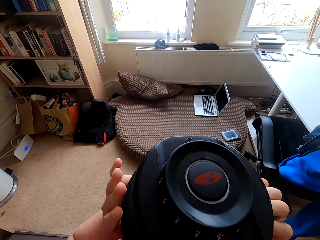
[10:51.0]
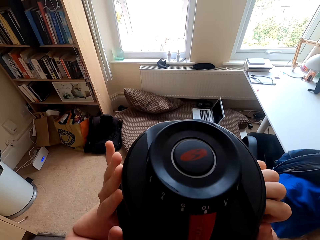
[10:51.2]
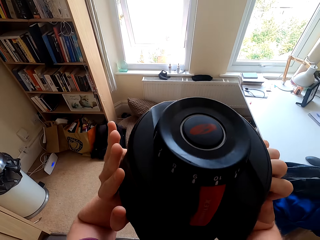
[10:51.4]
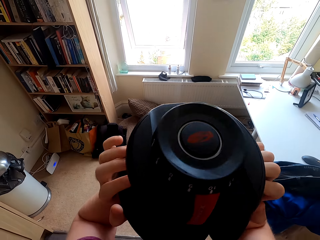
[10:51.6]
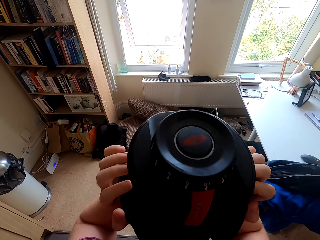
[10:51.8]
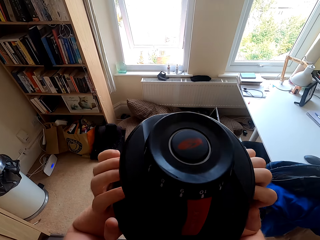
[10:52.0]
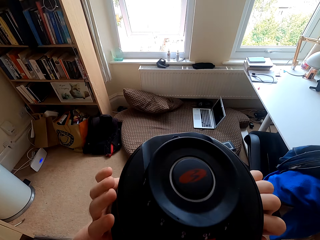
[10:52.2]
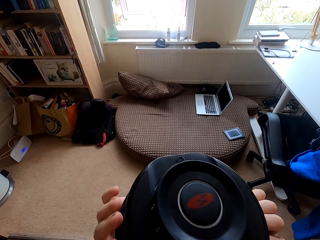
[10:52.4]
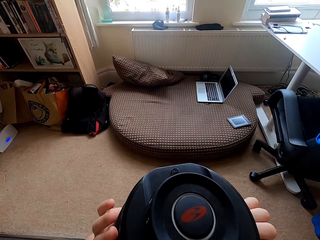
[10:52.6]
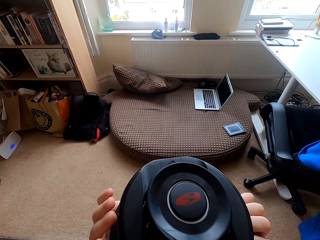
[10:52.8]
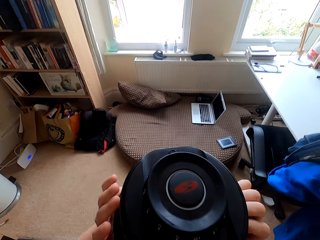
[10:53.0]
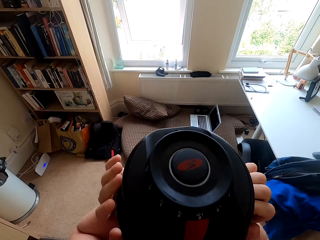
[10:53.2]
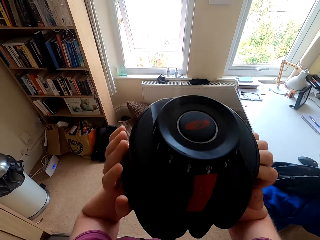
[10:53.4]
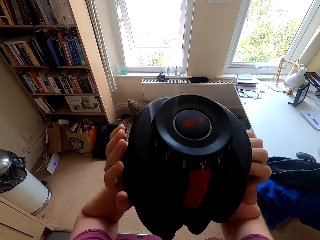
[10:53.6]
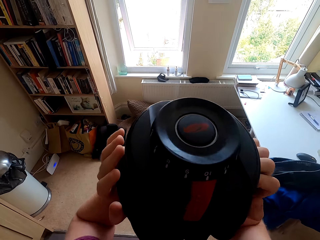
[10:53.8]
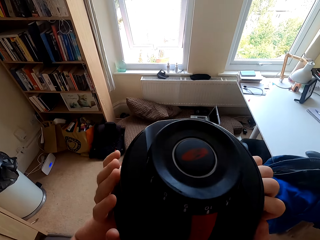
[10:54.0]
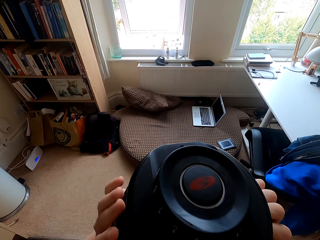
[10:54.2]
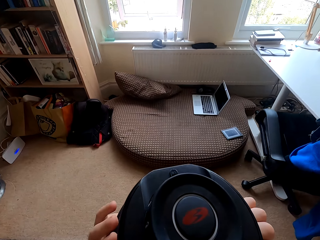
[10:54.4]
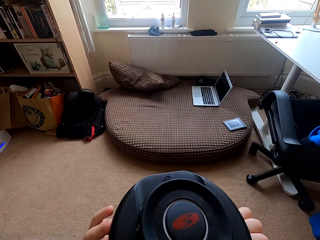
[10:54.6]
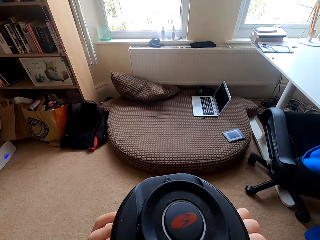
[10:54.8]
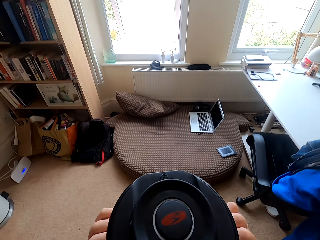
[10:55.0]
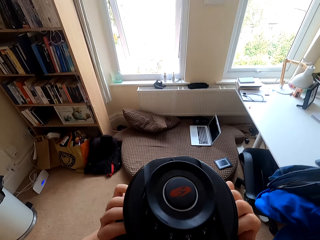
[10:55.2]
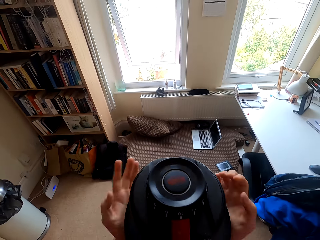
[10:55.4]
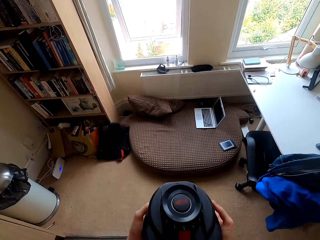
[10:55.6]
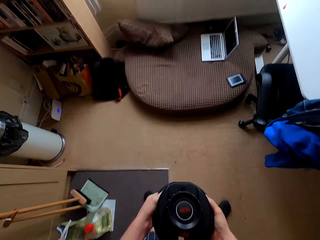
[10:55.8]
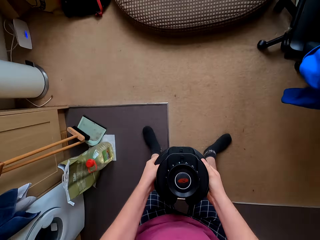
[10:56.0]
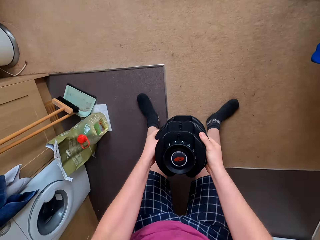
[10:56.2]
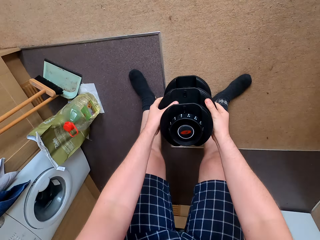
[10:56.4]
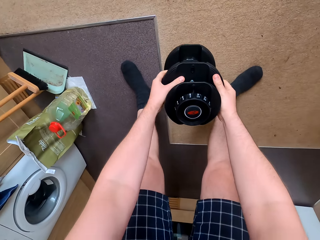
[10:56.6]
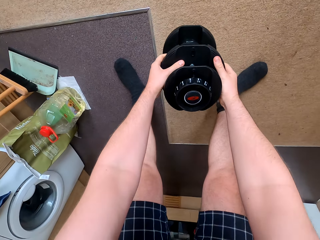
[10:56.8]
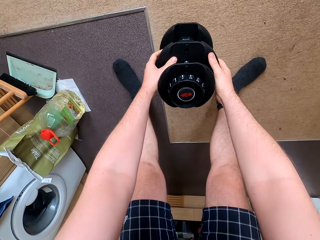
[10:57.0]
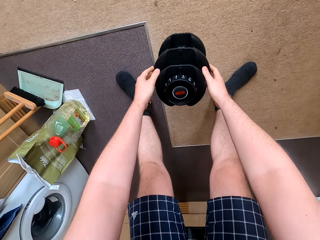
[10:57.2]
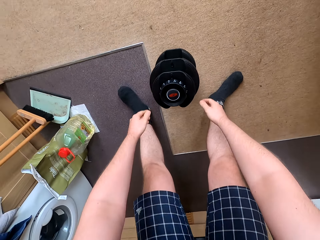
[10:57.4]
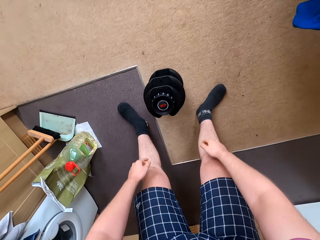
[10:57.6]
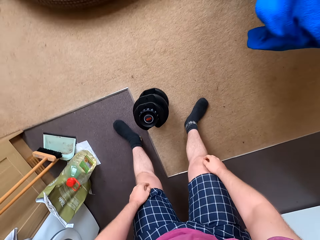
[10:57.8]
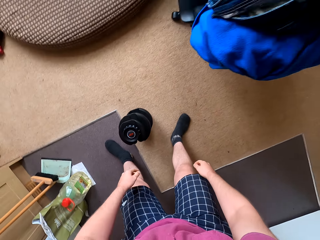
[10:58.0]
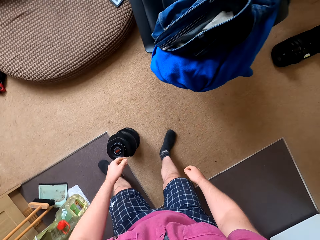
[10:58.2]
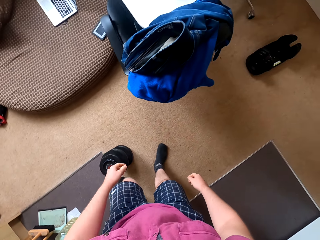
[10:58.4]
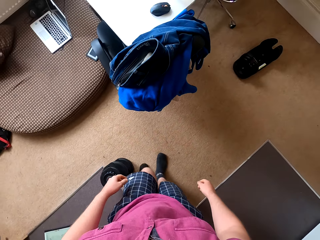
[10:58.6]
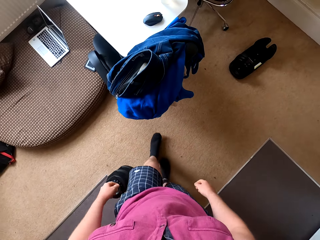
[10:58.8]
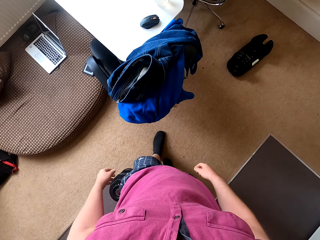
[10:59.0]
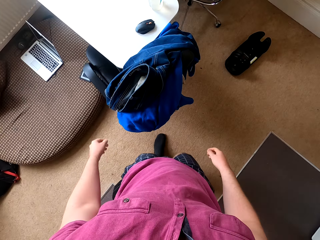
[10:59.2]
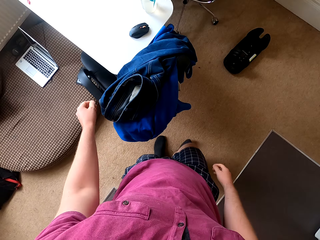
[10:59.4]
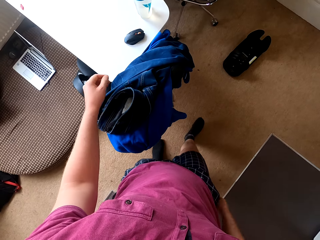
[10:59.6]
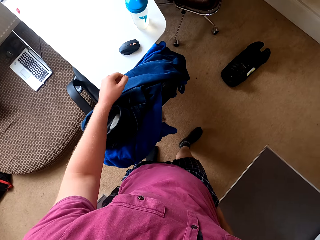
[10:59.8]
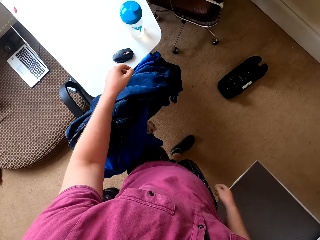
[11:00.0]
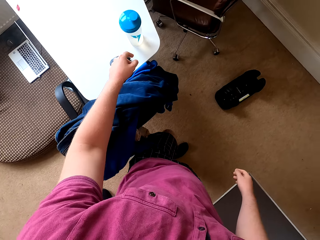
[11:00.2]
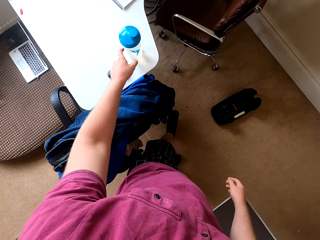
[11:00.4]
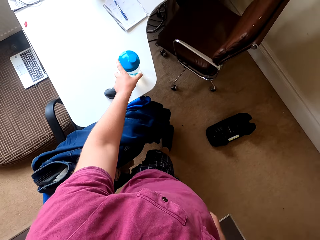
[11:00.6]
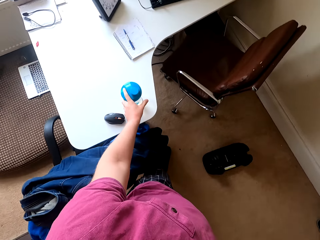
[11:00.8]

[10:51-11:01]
The camera wearer puts the dumbbell on the carpet. They walk towards the table.

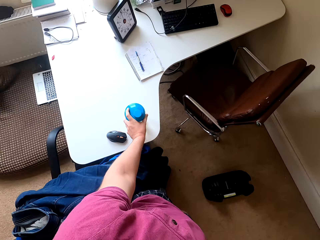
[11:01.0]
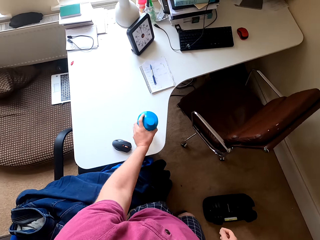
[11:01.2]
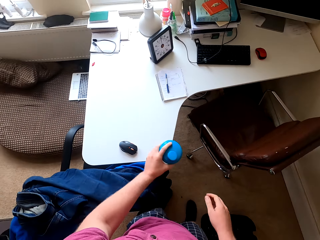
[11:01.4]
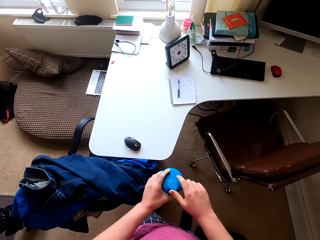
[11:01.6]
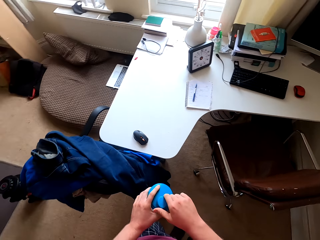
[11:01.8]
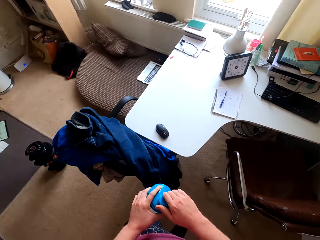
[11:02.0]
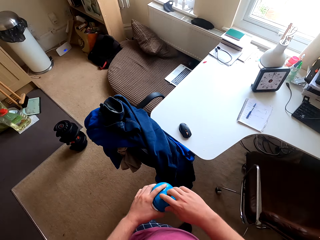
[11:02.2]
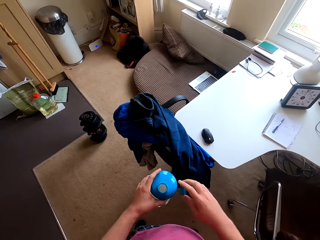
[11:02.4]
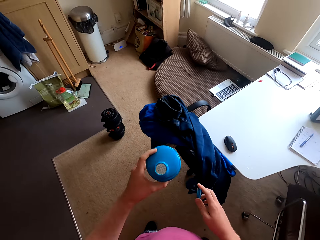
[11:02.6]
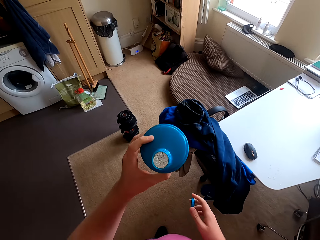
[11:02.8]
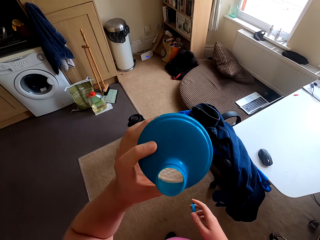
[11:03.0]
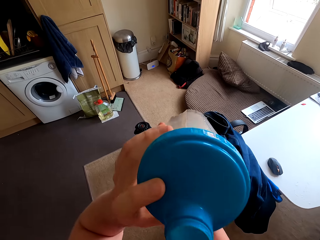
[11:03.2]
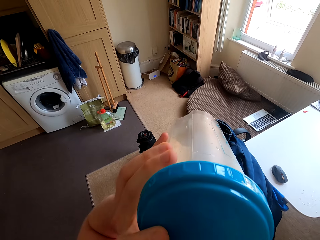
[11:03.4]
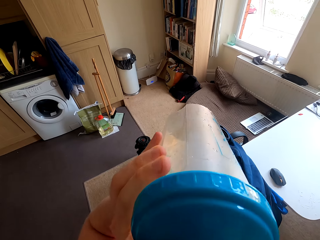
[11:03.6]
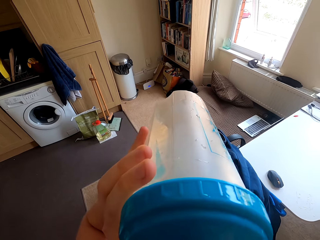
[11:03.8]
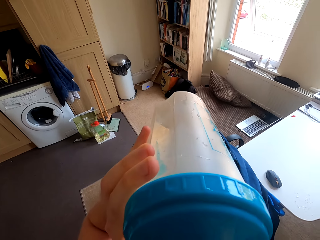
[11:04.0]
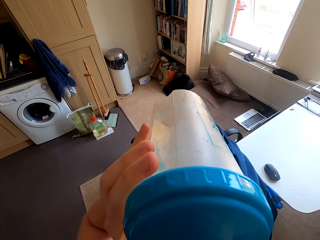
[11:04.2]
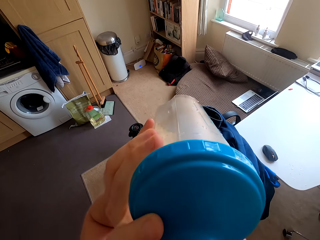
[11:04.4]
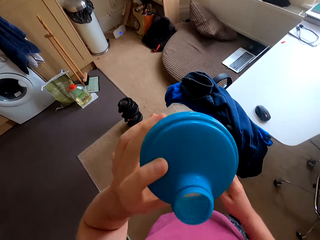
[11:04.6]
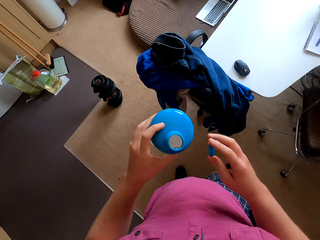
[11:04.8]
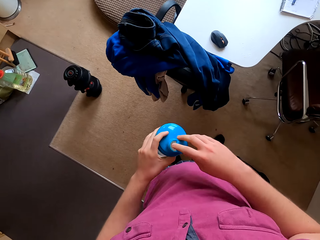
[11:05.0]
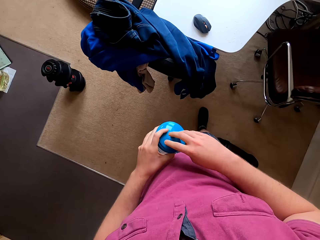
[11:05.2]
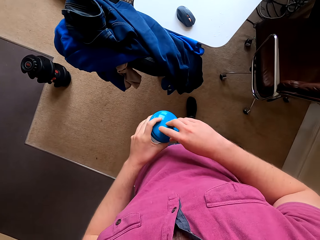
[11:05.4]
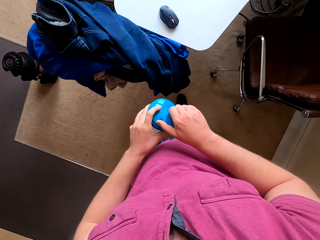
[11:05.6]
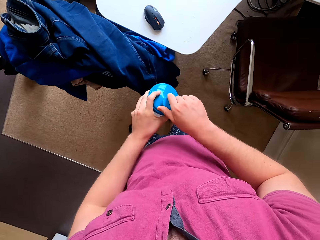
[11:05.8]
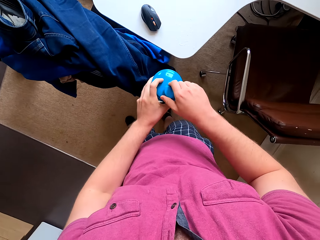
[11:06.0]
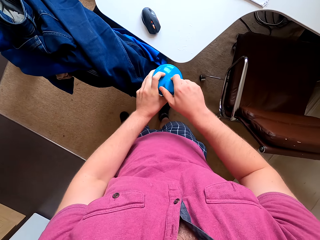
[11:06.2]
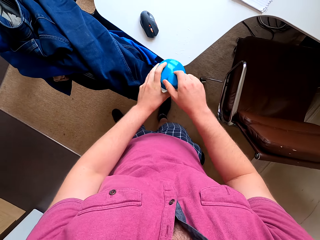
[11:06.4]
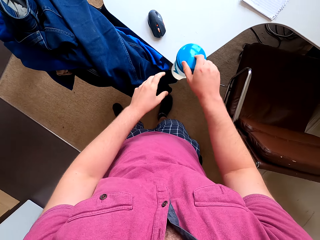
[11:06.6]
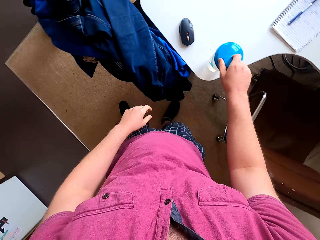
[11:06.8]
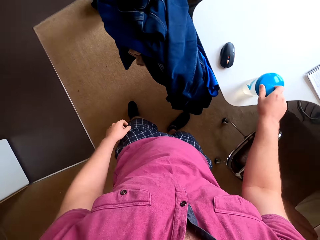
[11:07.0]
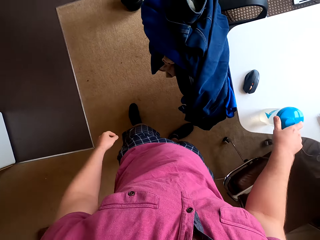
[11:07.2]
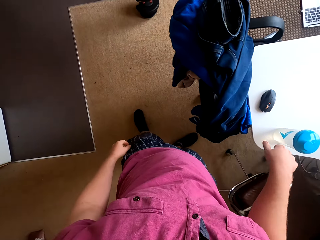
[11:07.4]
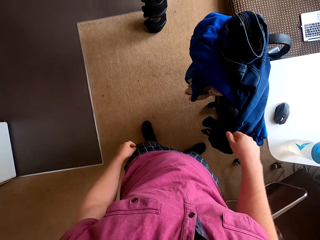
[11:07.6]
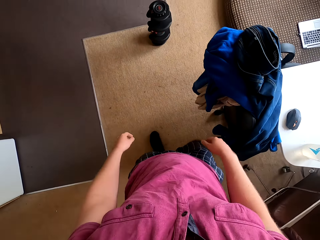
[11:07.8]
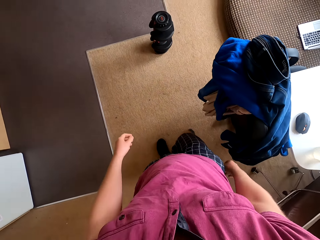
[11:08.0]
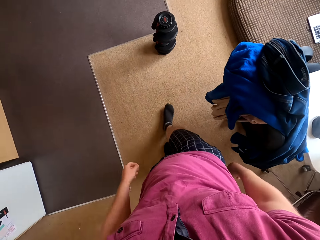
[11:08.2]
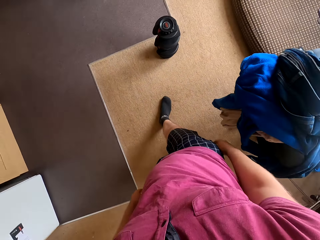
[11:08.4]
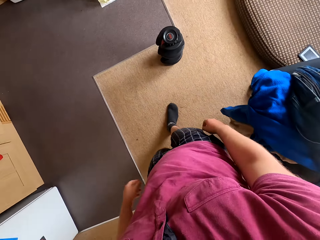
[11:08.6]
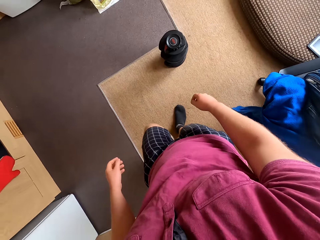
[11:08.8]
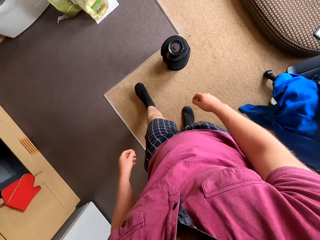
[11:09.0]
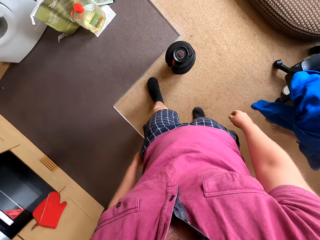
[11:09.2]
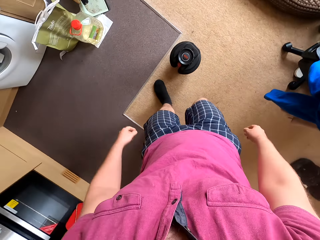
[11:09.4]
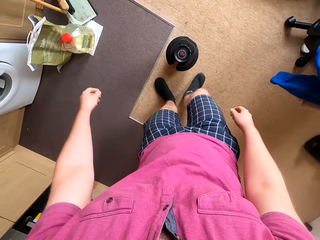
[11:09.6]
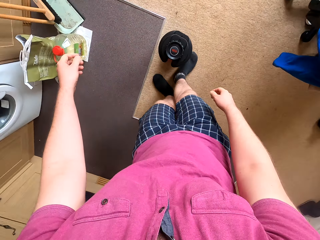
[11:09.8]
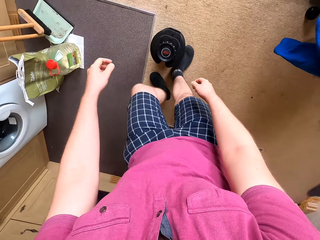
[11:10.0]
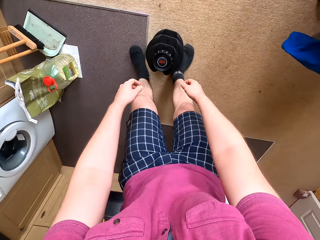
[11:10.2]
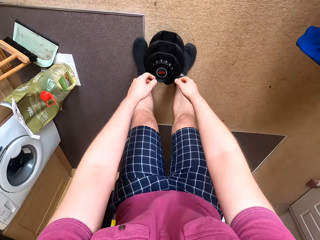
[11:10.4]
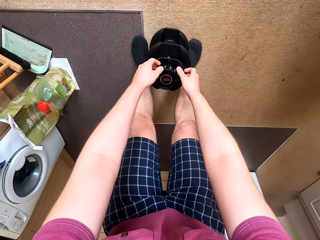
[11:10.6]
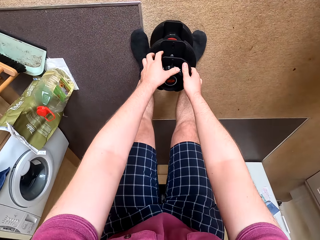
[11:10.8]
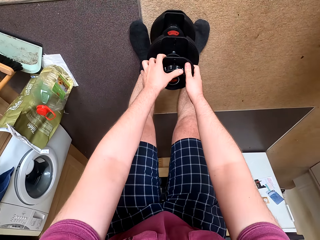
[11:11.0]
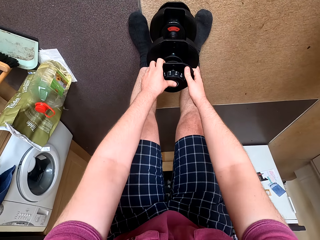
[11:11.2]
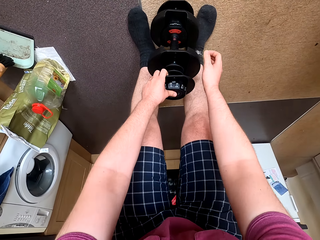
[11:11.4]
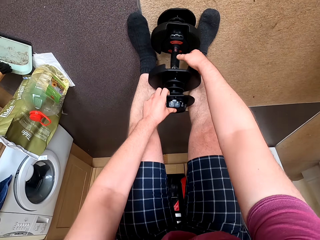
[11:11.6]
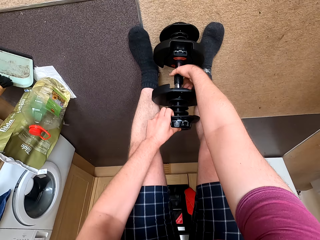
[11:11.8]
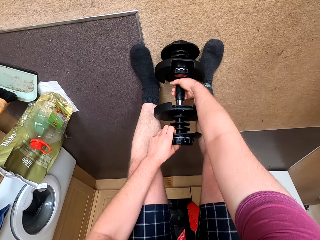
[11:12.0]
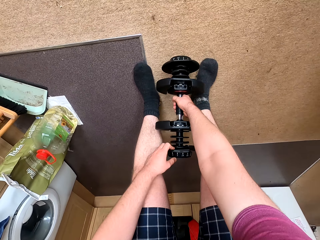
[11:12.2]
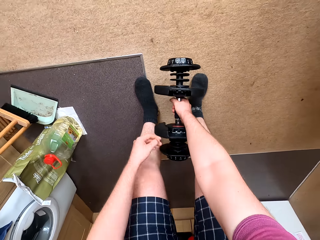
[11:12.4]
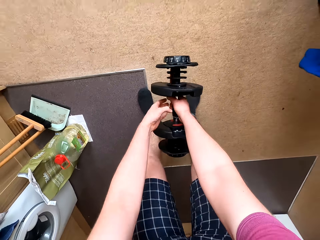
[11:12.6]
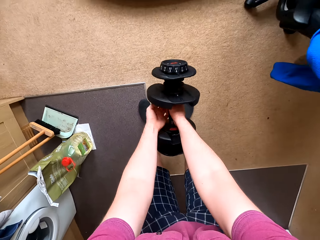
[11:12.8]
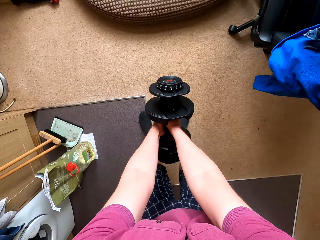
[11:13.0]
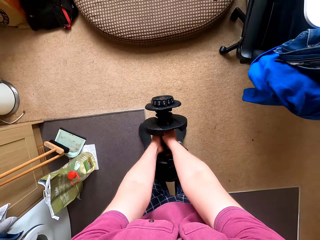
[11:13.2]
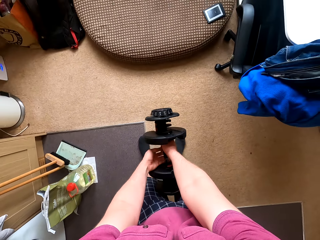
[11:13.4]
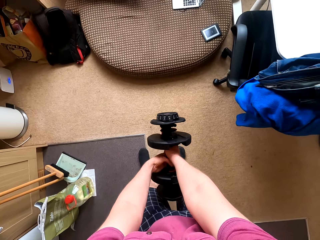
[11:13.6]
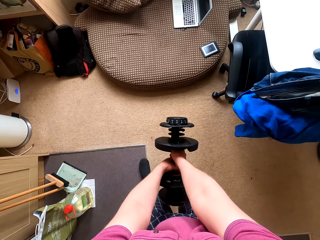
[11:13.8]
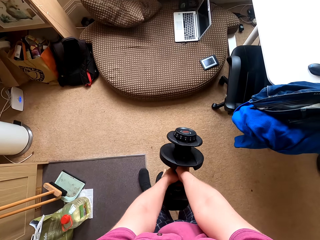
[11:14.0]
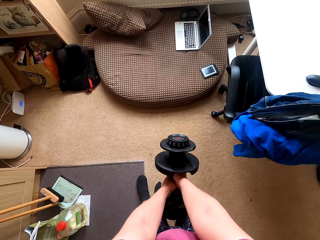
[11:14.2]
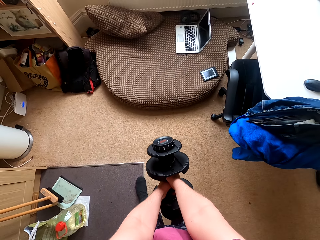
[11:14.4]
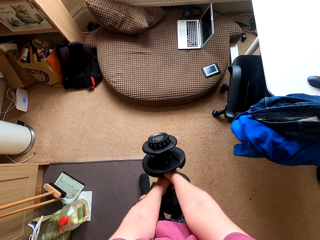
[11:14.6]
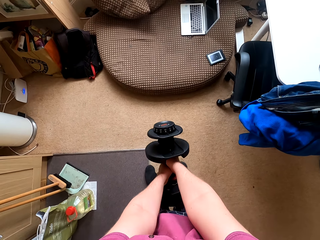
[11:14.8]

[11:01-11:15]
The camera wearer picks up water on top of the table. They open the bottle lid. They drink water from the bottle. They close the bottle lid. They put the bottle on top of the table. They walk towards the dumbbell. They lift the dumbbell from the ground.
